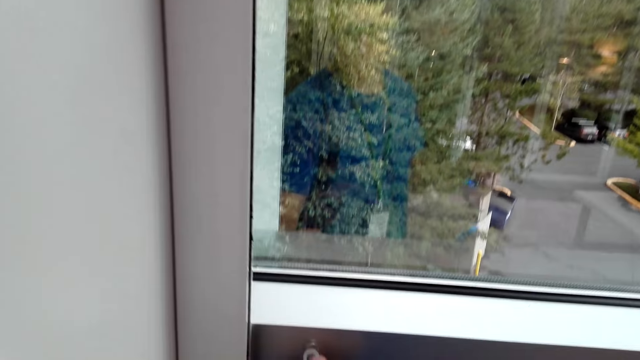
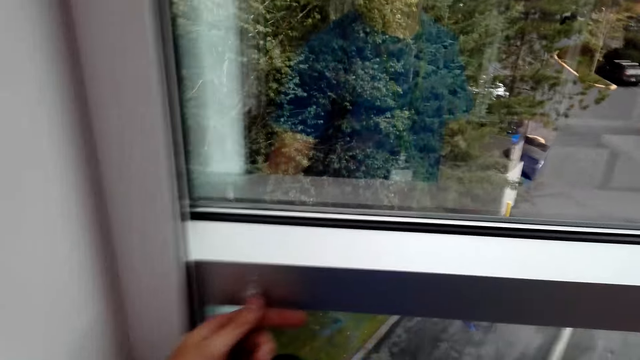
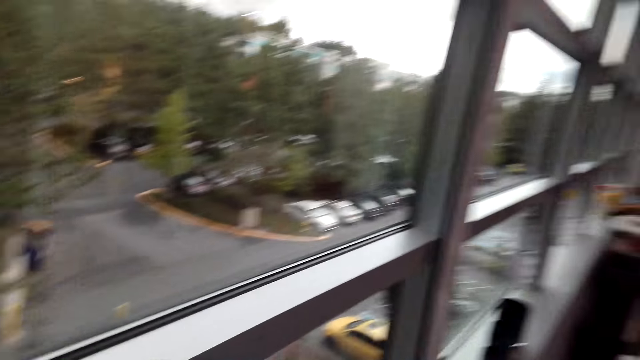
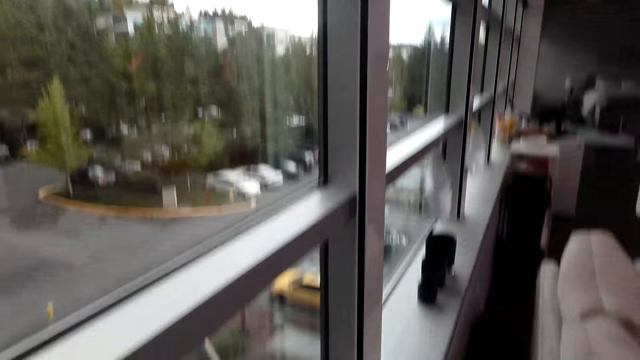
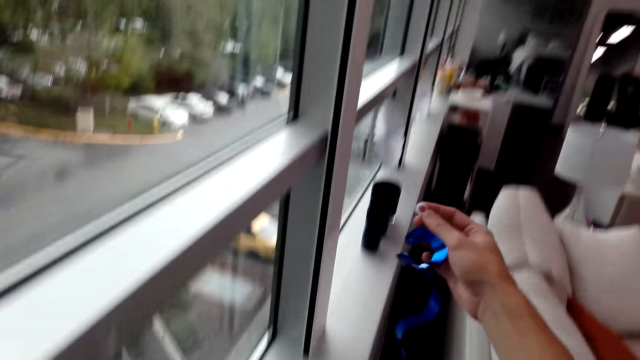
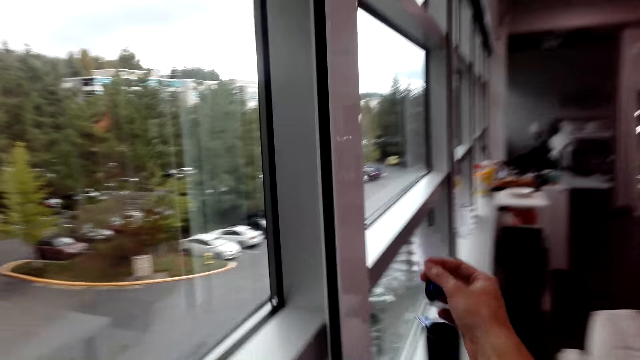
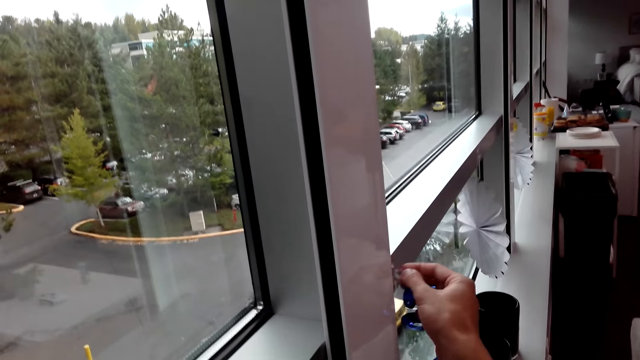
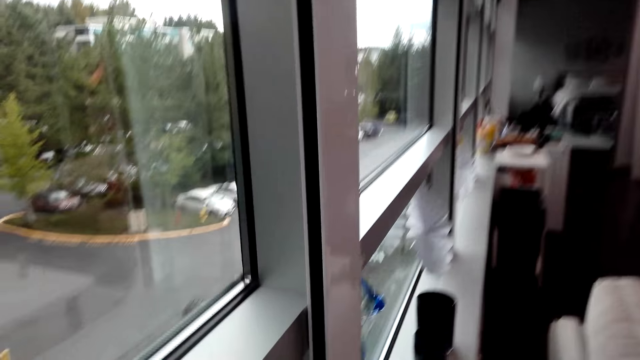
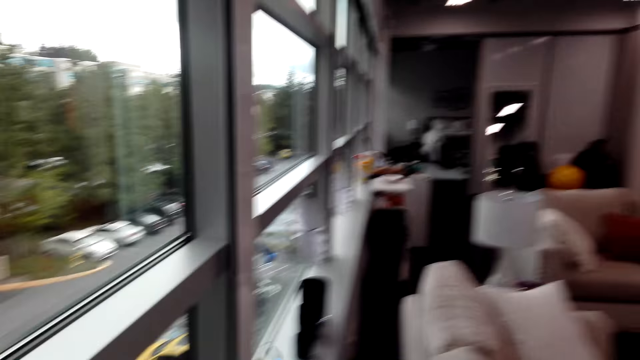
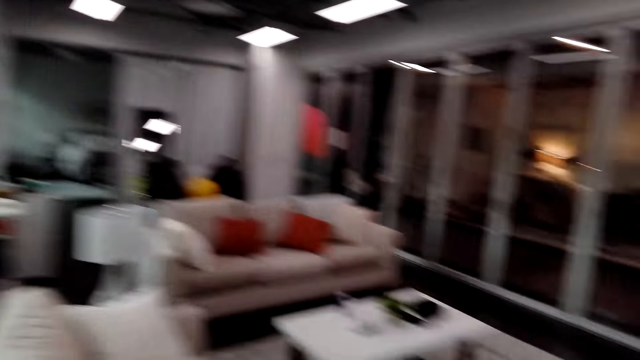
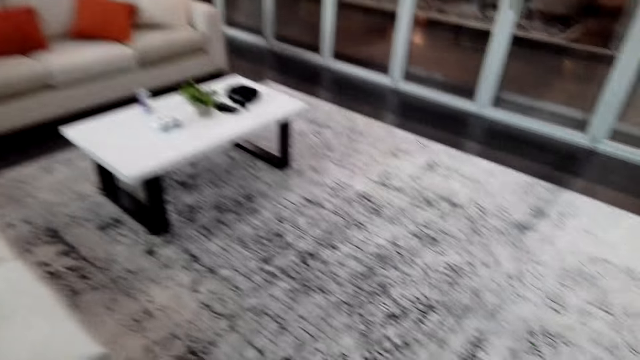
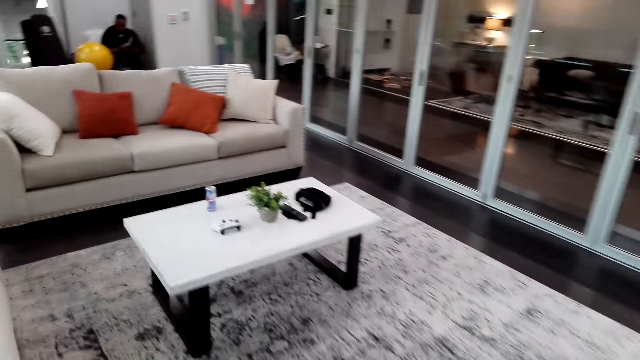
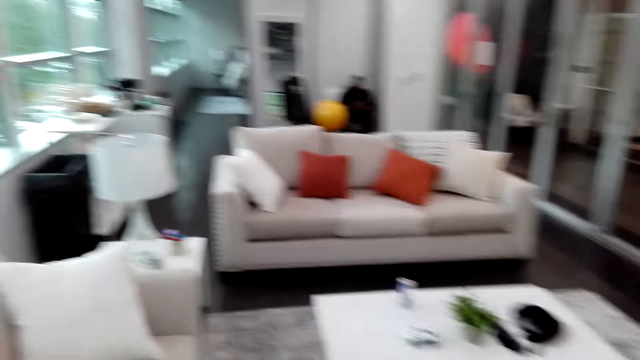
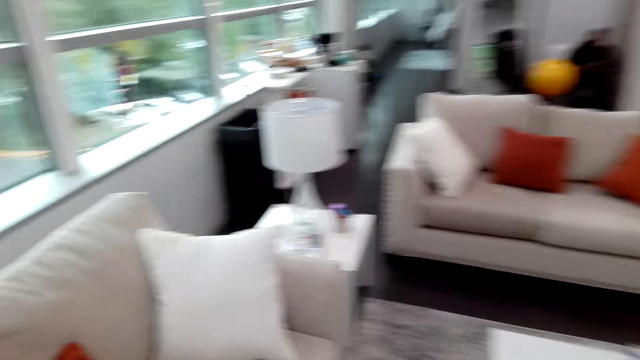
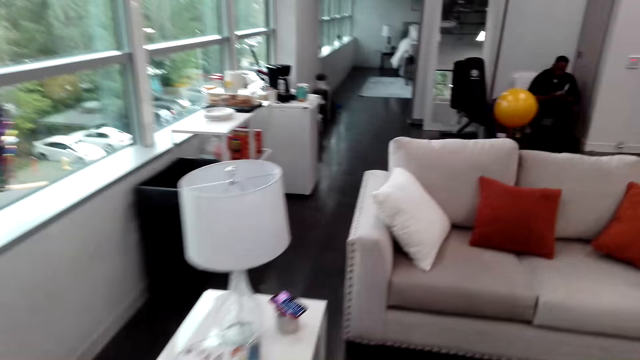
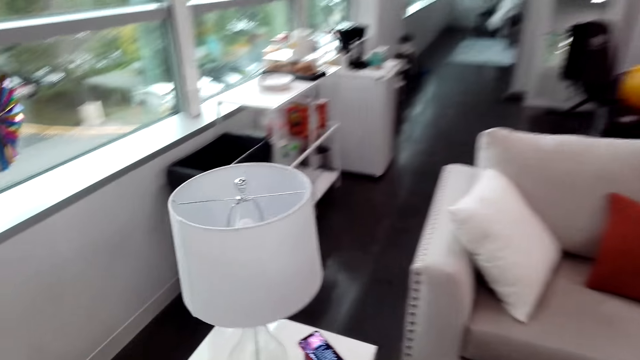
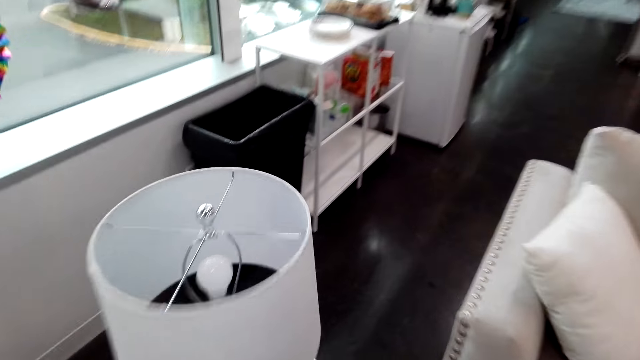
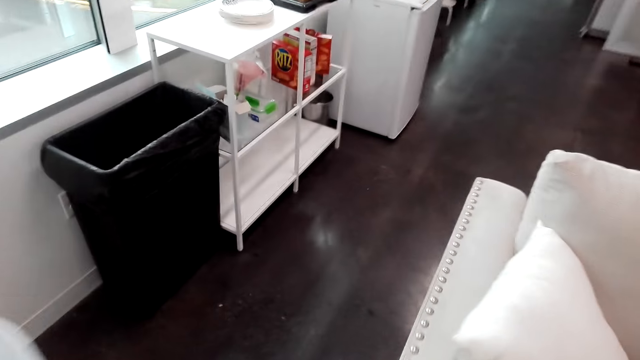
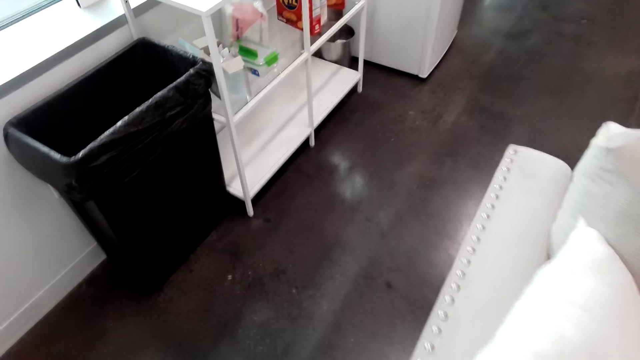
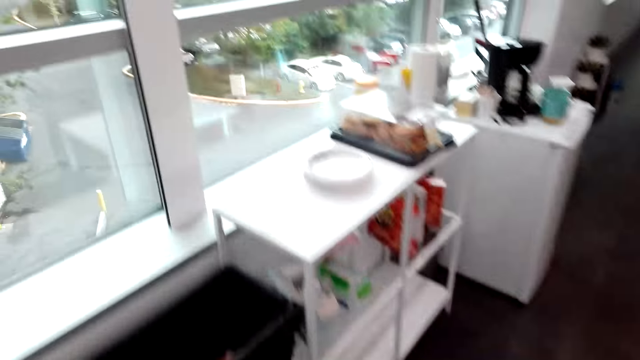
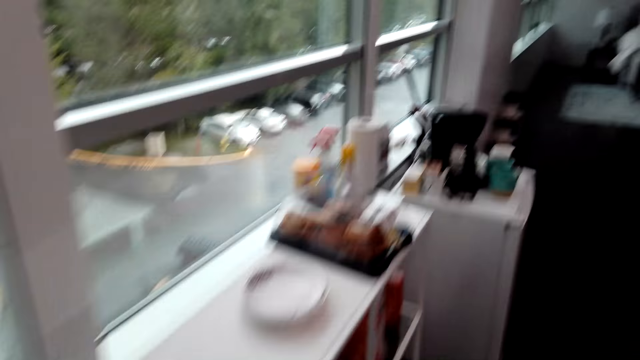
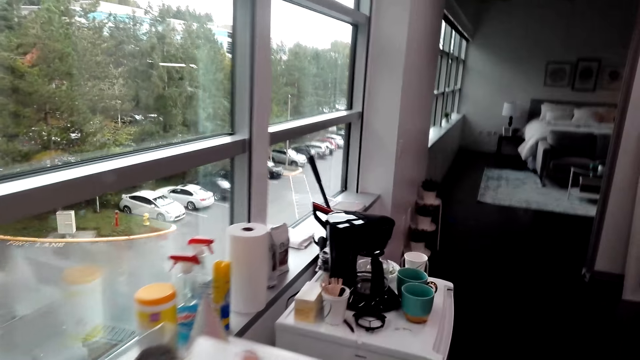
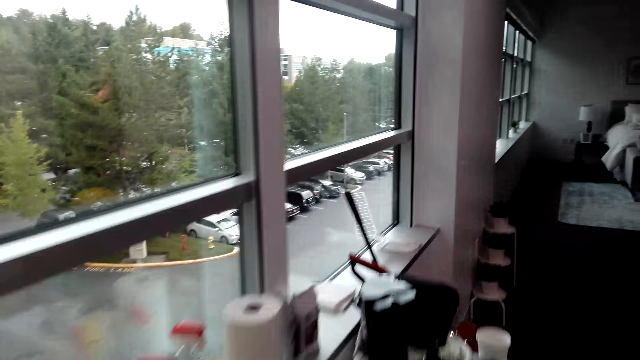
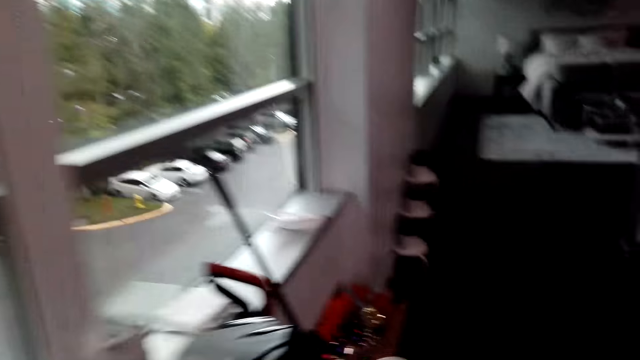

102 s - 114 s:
The camera wearer hangs the decorations on the window. They walk around the house.

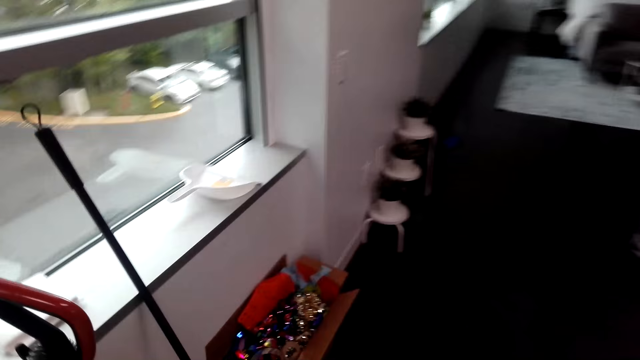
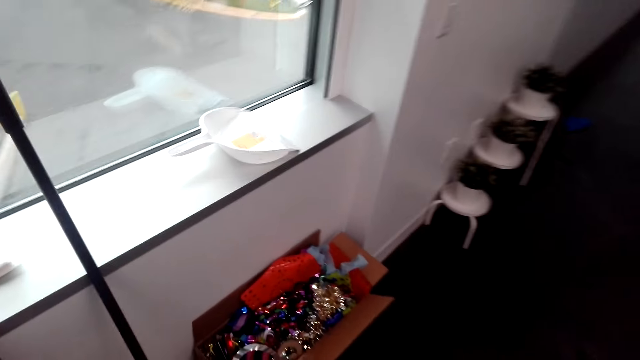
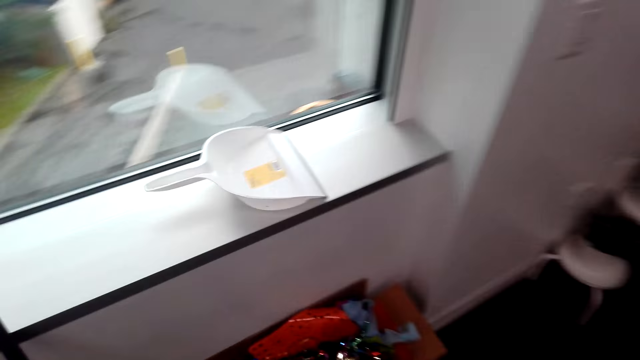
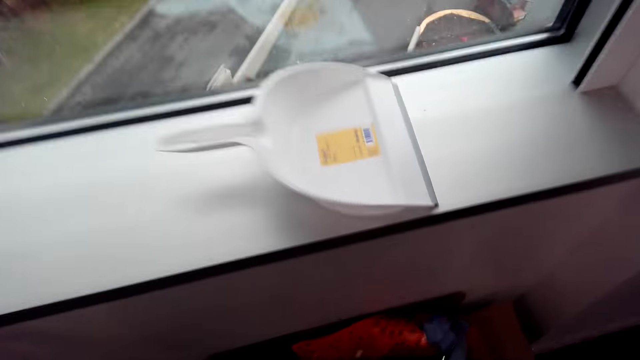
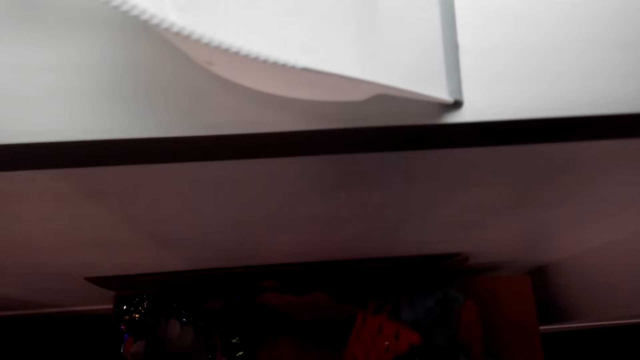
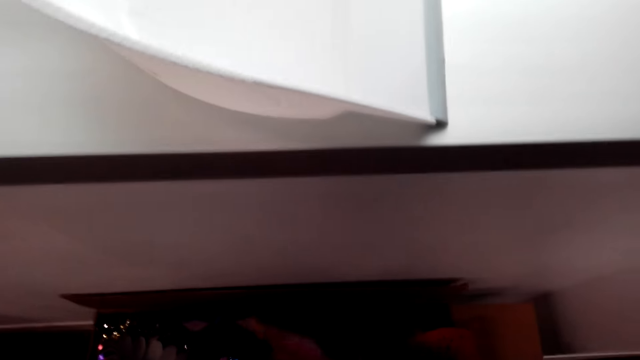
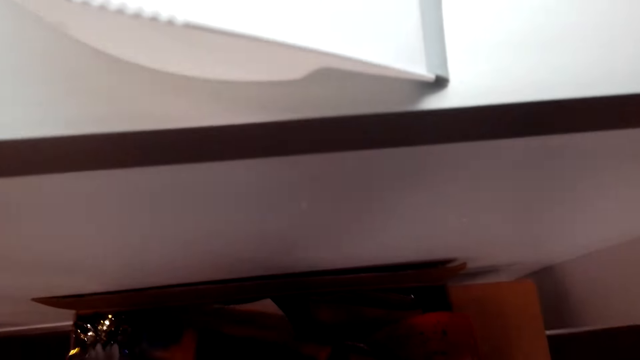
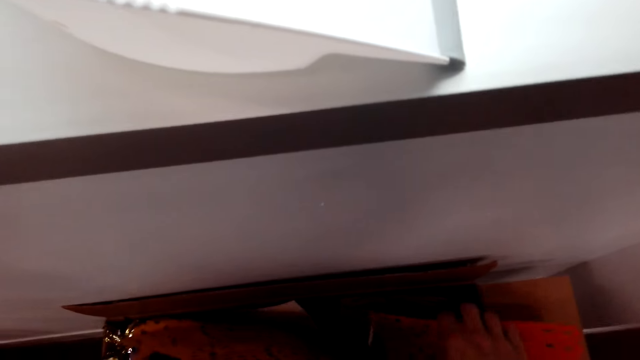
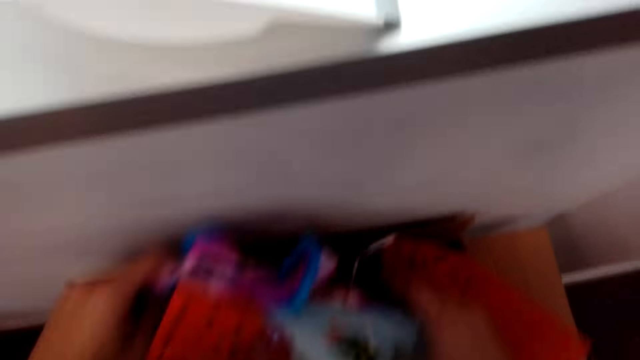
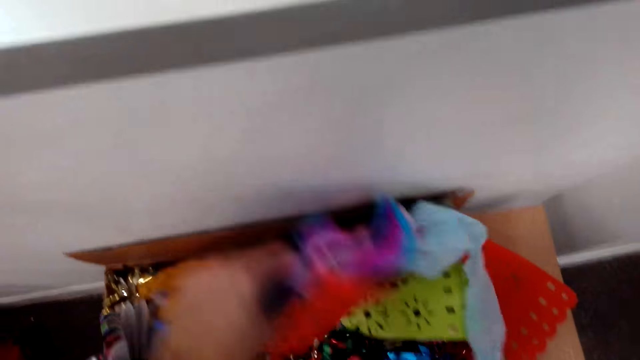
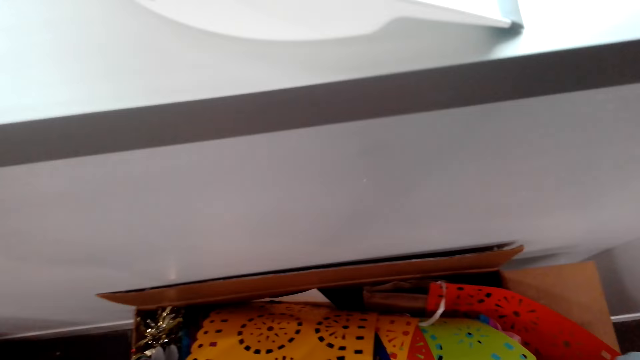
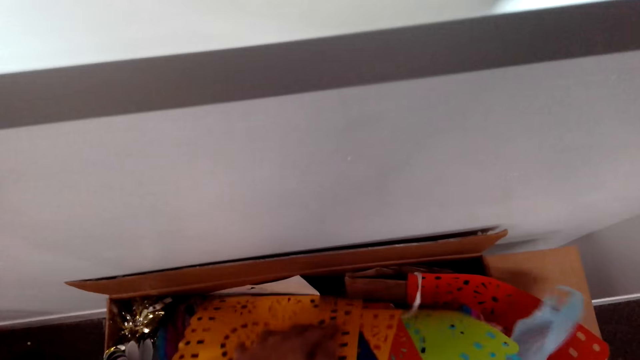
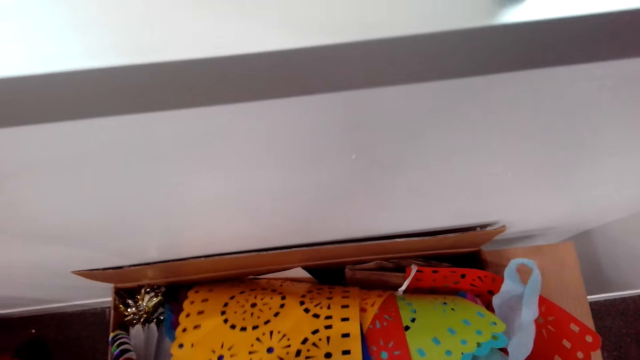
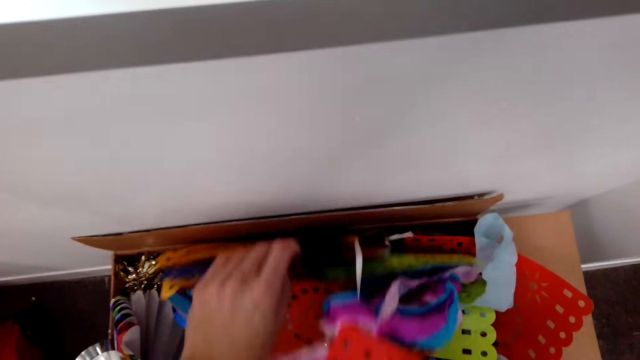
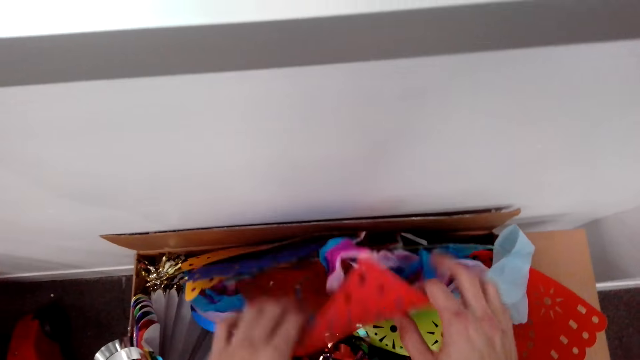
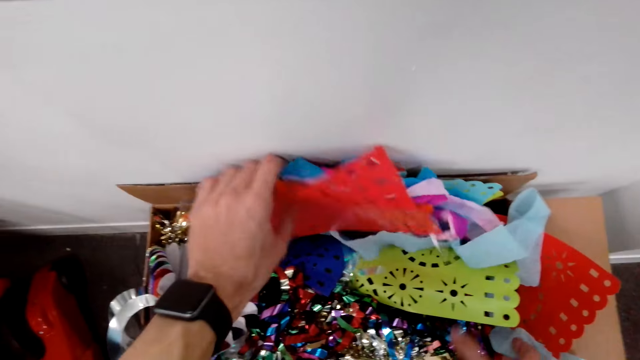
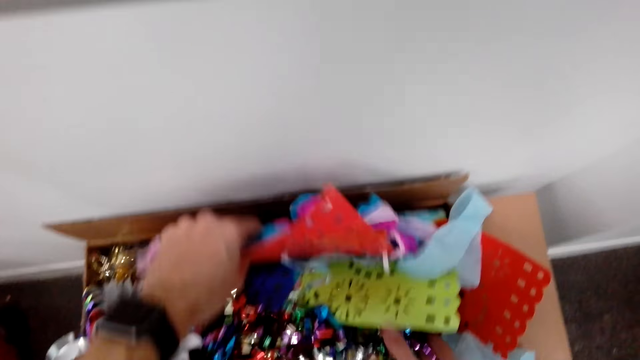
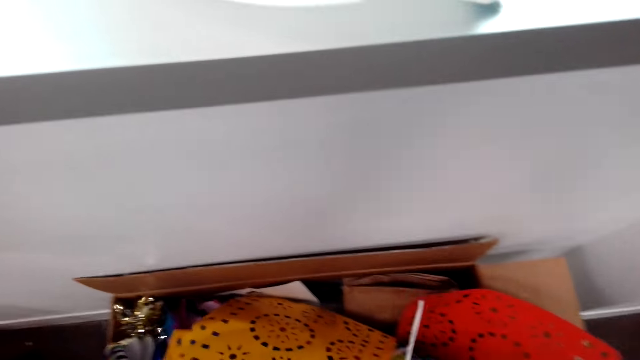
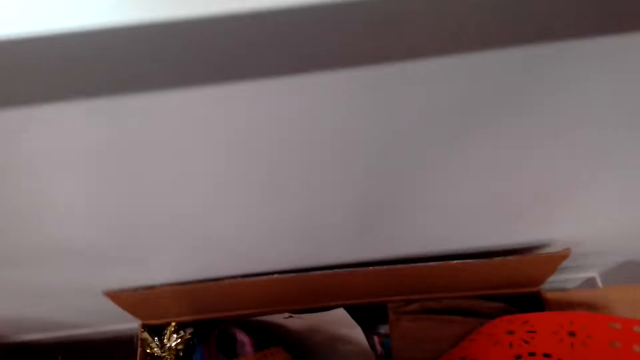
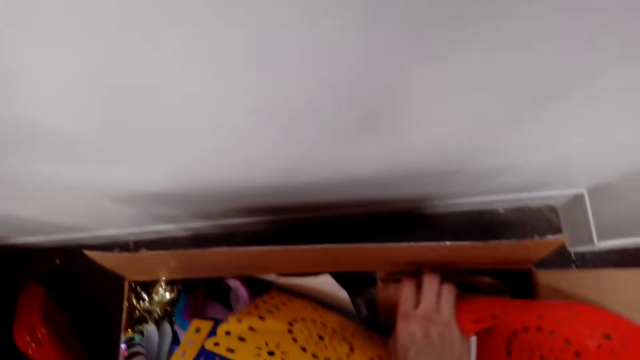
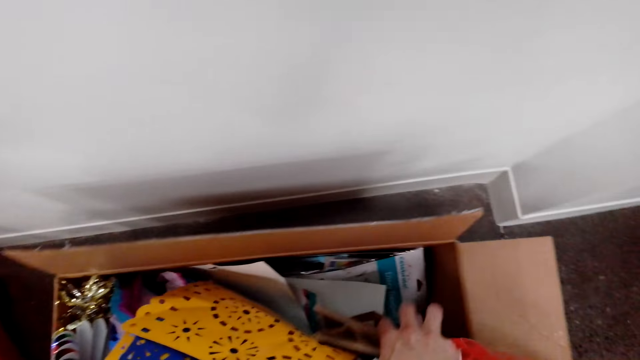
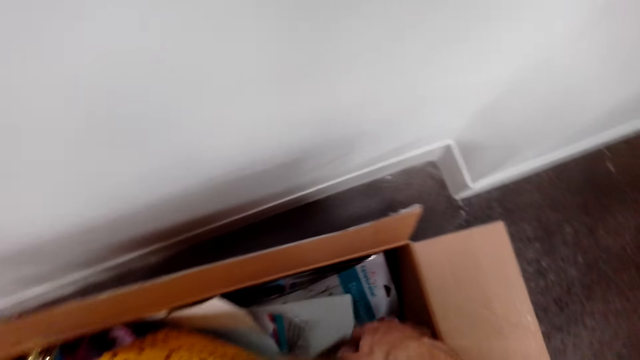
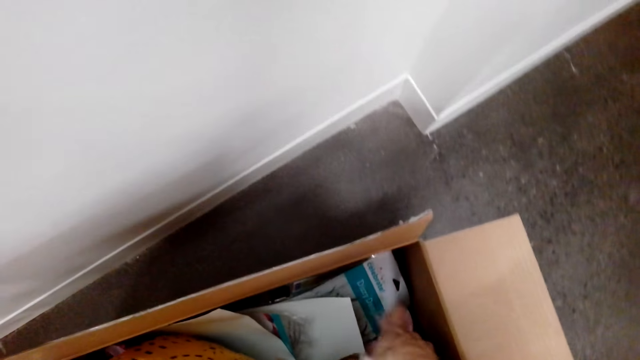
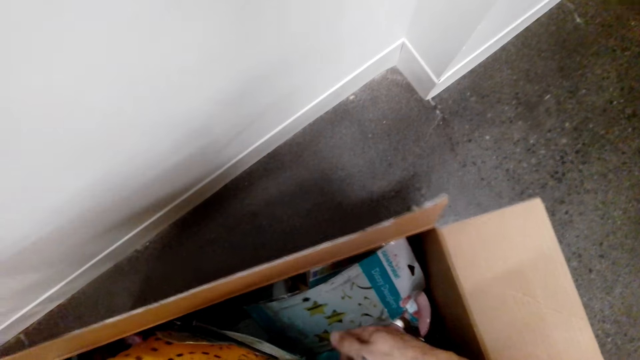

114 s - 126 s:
The camera wearer looks inside the box. They select flowers from the carton. They hold the papers.
